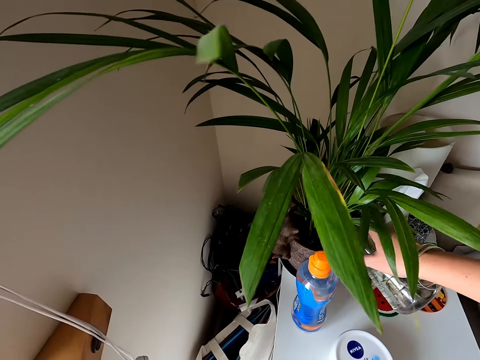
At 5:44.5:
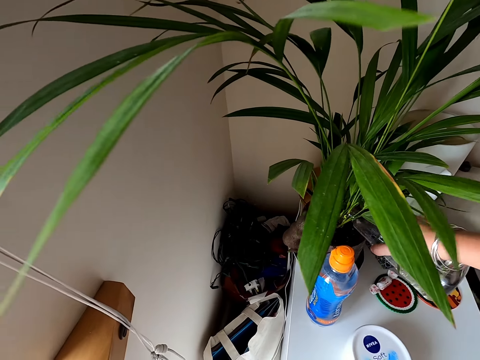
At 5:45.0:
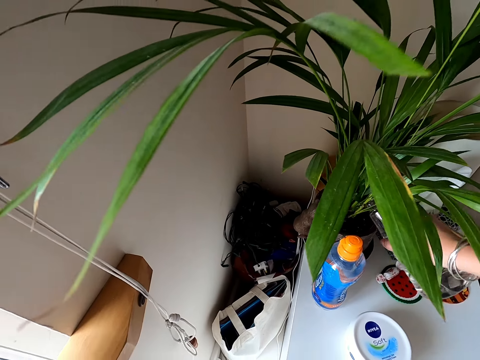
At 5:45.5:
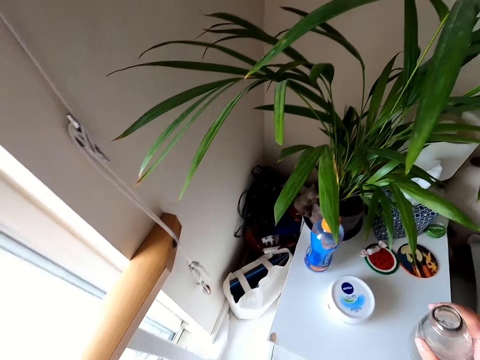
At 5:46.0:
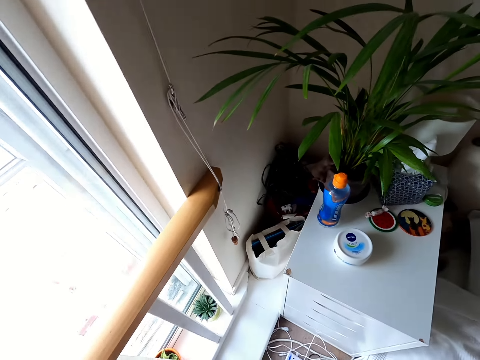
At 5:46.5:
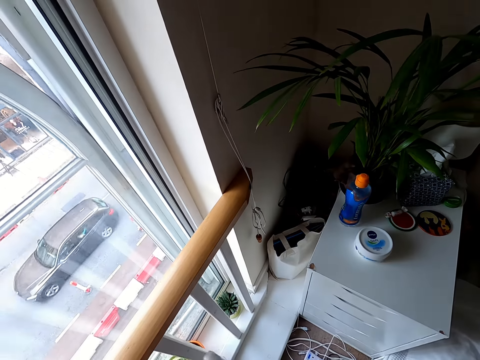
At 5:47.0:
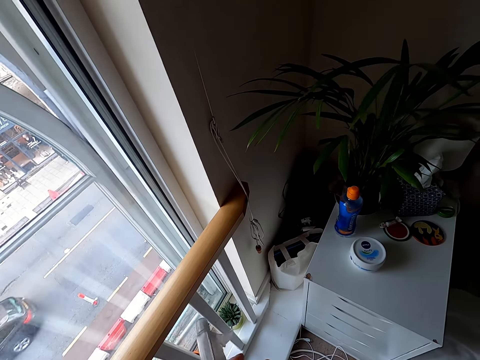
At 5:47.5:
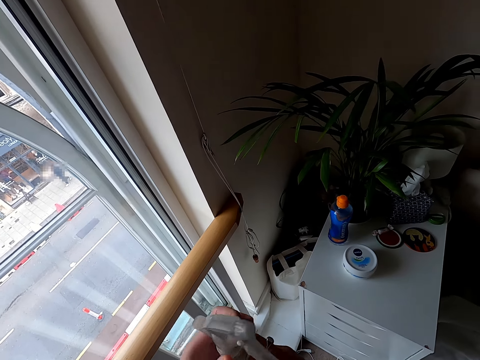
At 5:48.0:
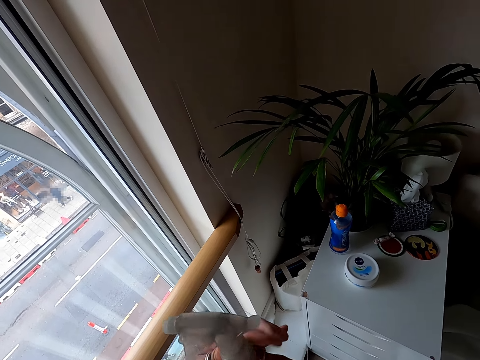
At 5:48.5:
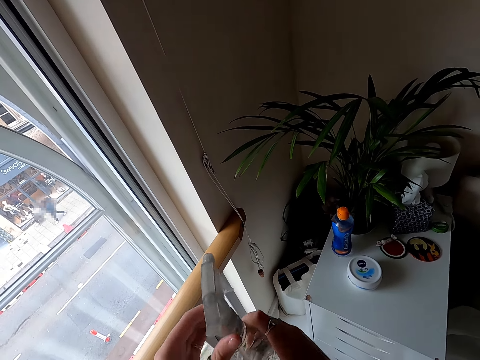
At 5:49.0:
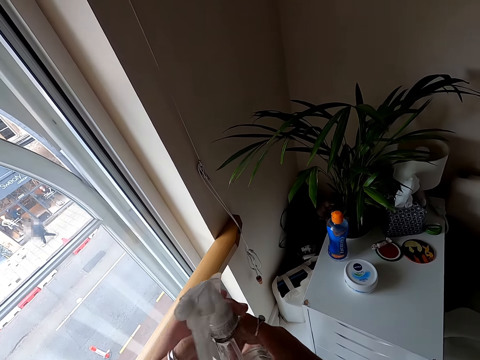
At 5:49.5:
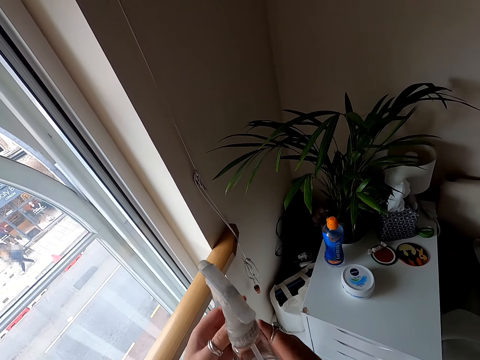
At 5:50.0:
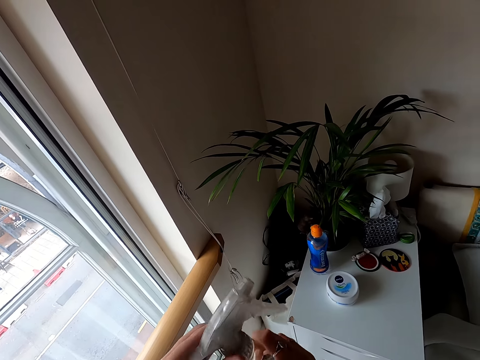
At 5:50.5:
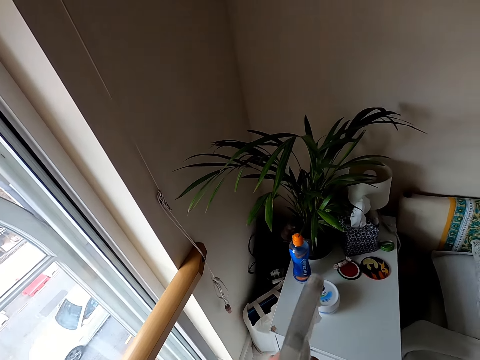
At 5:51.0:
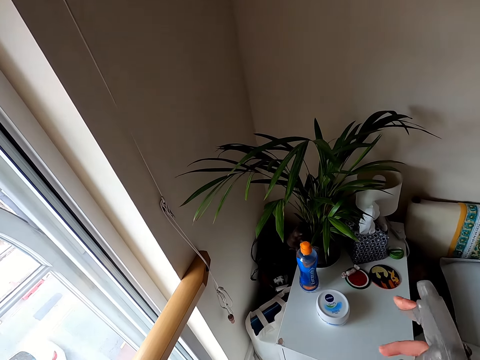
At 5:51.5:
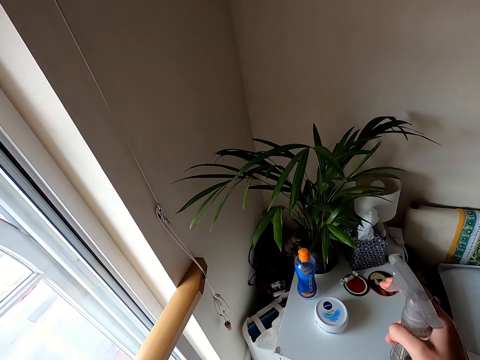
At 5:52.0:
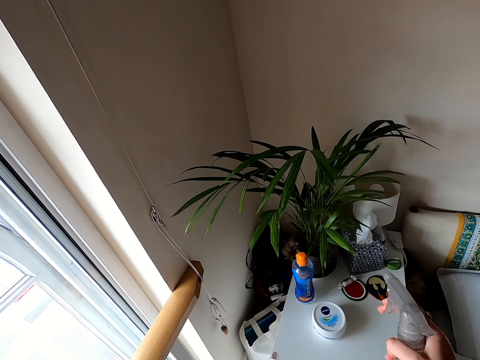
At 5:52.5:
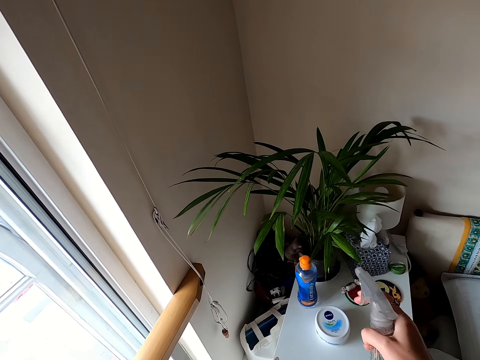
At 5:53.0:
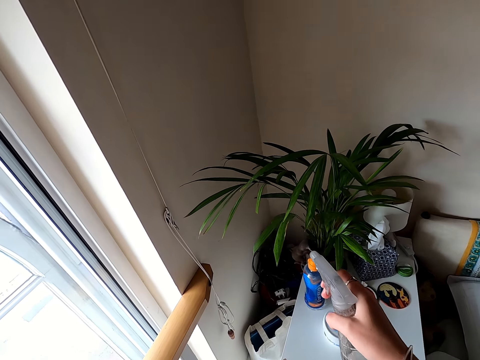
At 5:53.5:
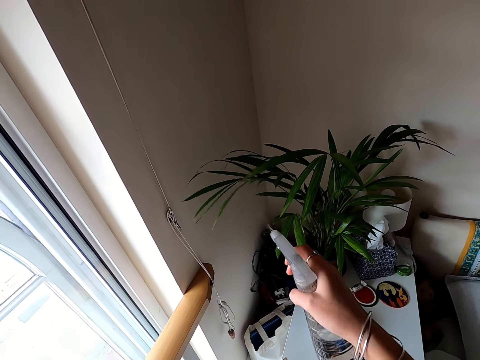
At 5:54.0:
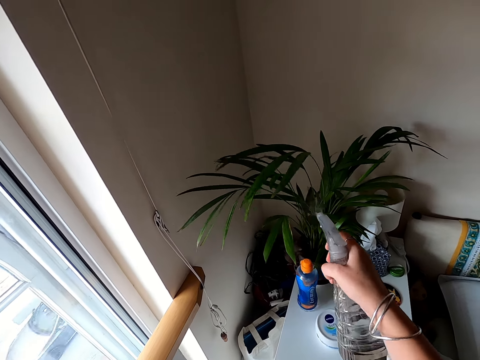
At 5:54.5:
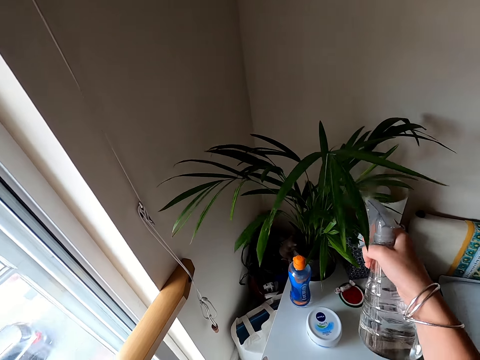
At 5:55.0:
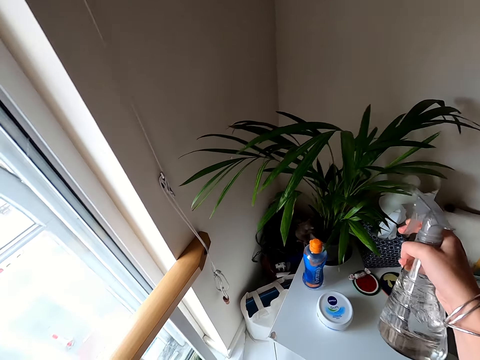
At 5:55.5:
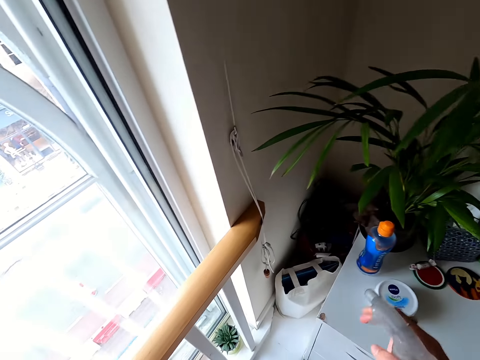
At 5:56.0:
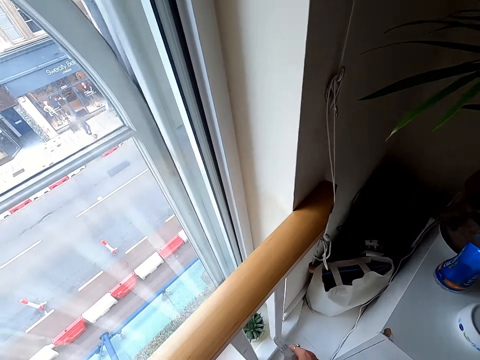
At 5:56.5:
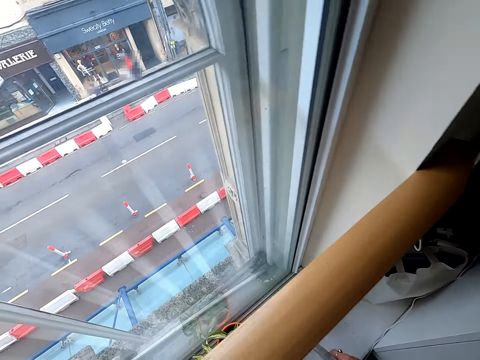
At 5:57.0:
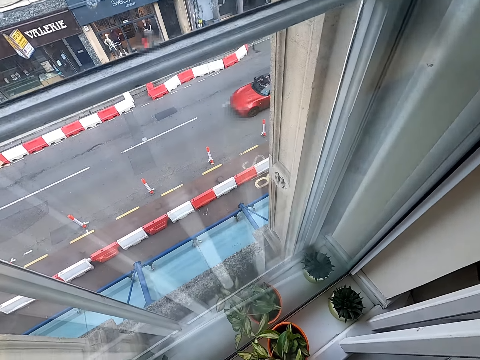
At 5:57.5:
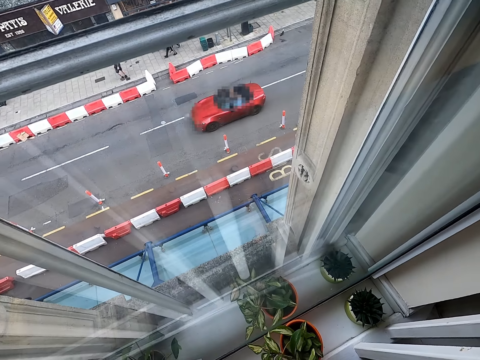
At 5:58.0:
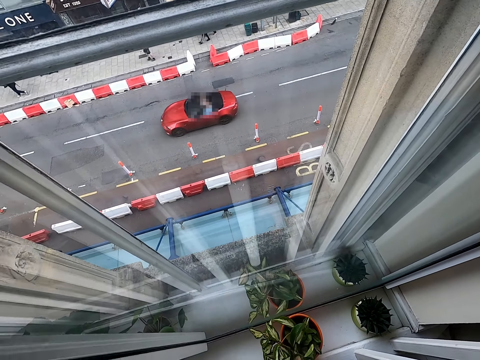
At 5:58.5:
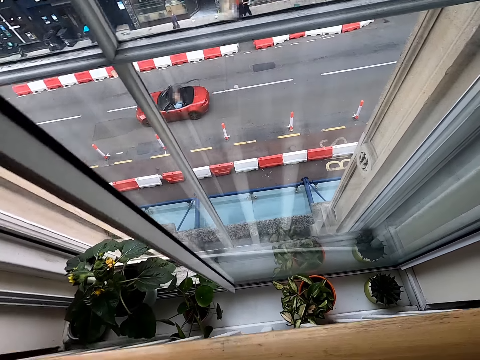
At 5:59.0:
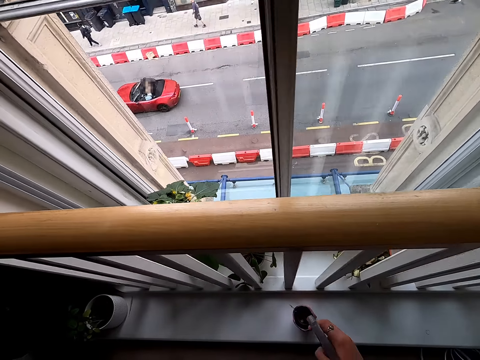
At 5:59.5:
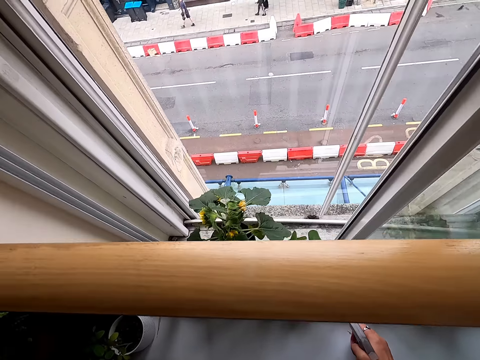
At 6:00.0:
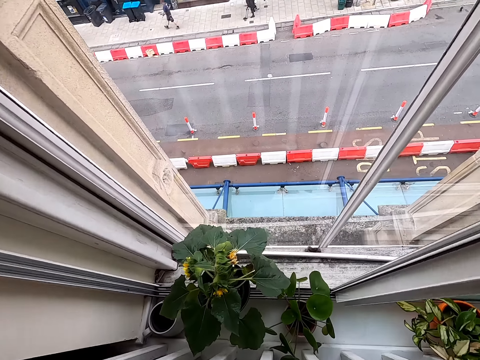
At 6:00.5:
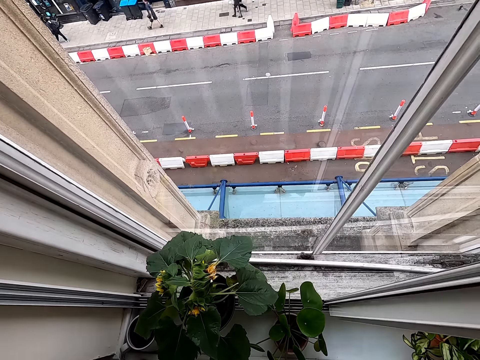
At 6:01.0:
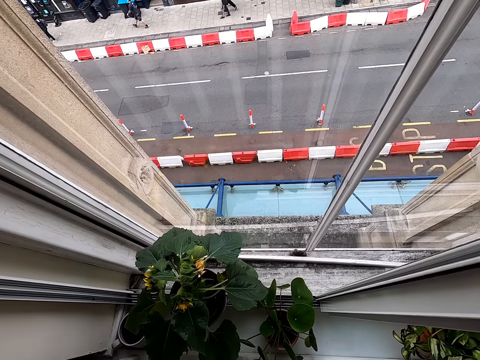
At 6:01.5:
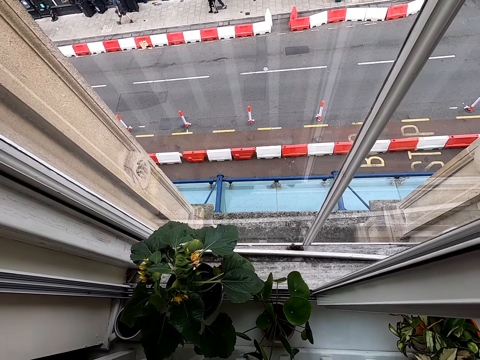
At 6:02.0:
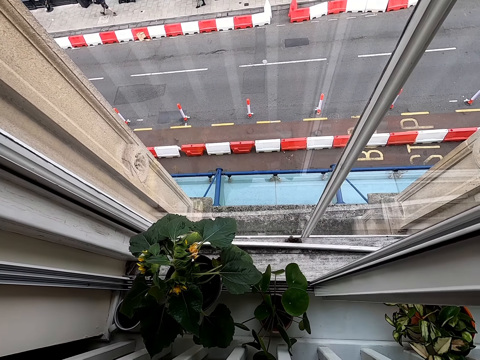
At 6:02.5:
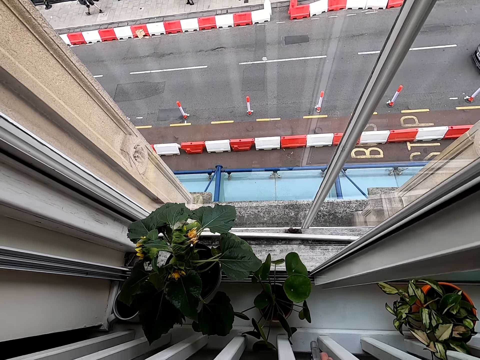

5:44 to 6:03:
The camera wearer lifts the bottle and waters the plant. They lift the bottle. They close the bottle with the self-priming spray mechanism. They lift the bottle. They spray the house flower with the sprayer. They look around. They spray the plant. They make a step. They spray the plant.

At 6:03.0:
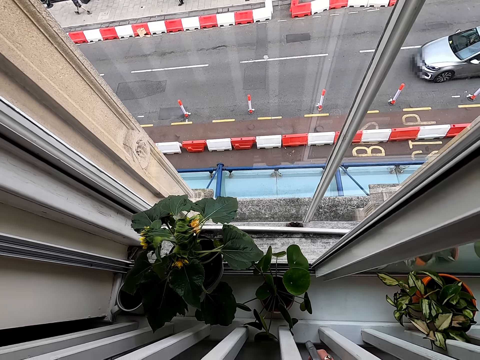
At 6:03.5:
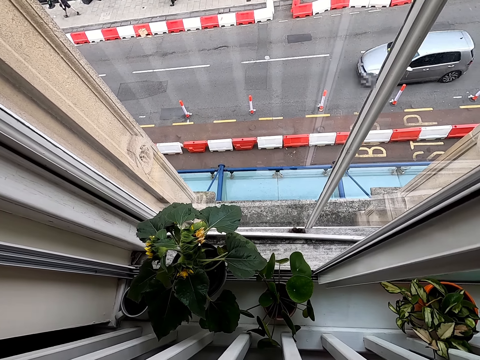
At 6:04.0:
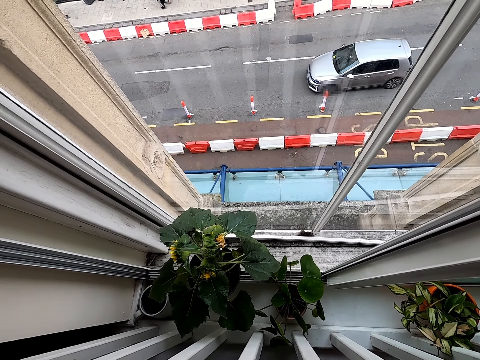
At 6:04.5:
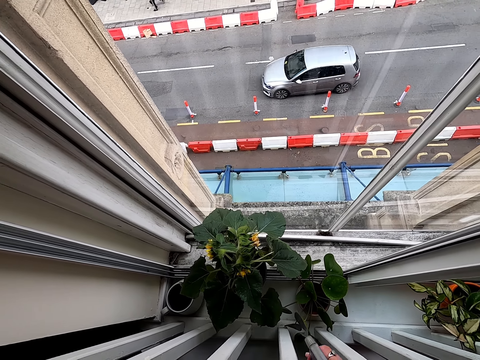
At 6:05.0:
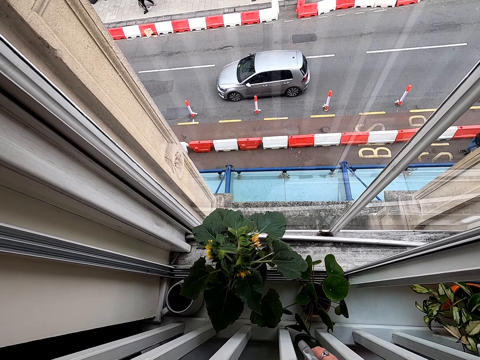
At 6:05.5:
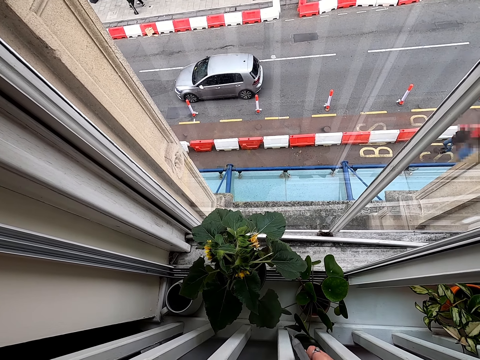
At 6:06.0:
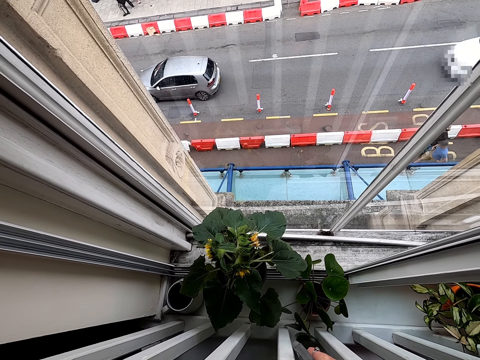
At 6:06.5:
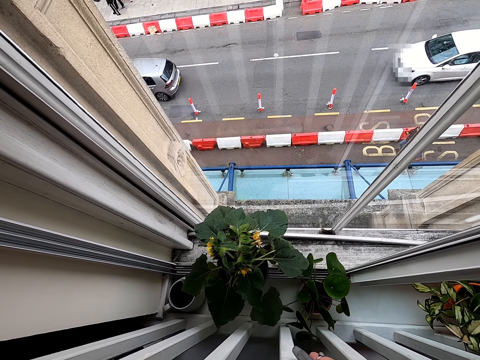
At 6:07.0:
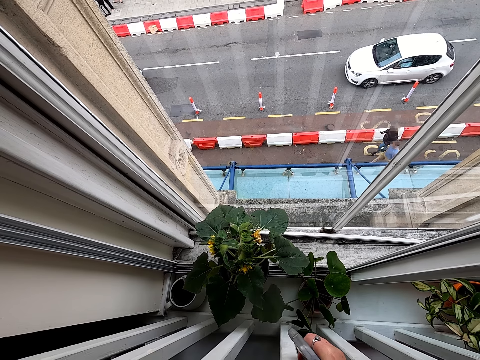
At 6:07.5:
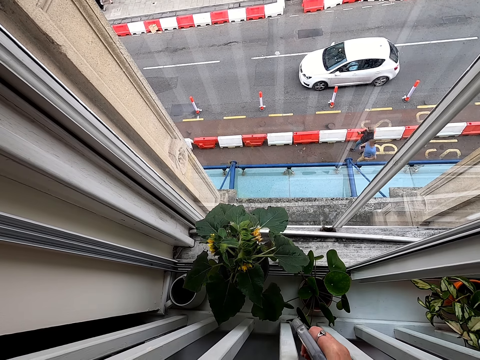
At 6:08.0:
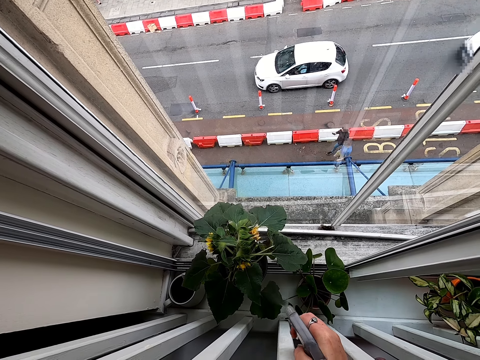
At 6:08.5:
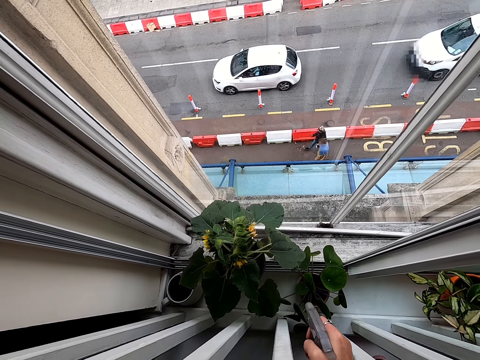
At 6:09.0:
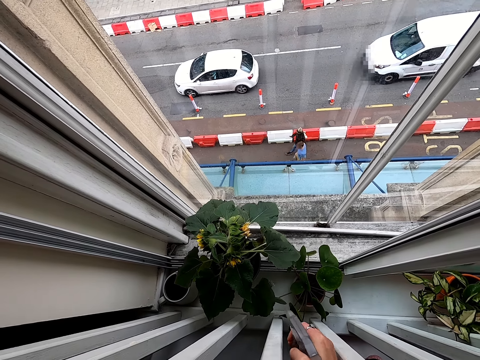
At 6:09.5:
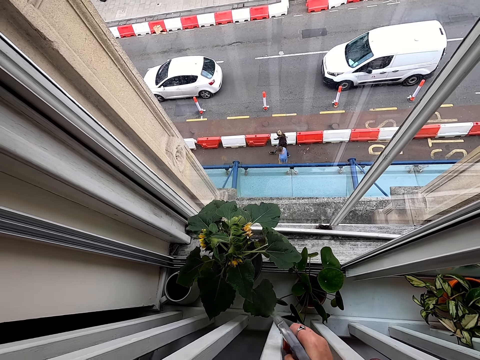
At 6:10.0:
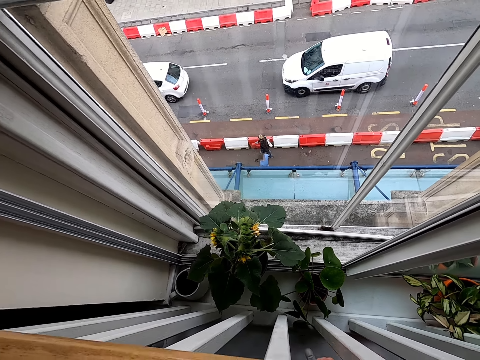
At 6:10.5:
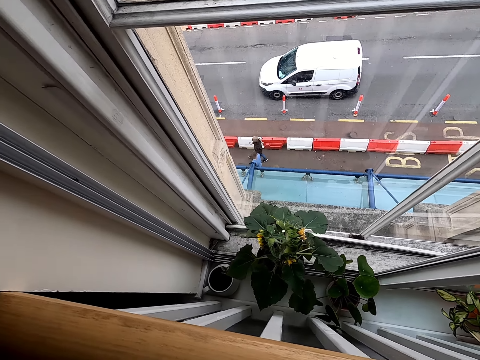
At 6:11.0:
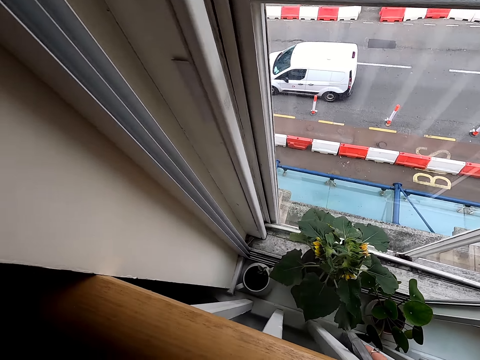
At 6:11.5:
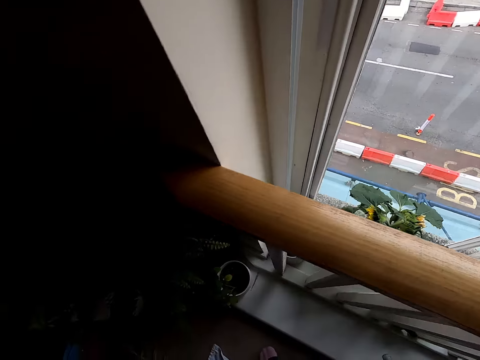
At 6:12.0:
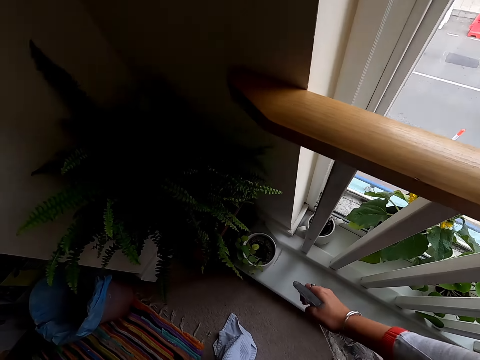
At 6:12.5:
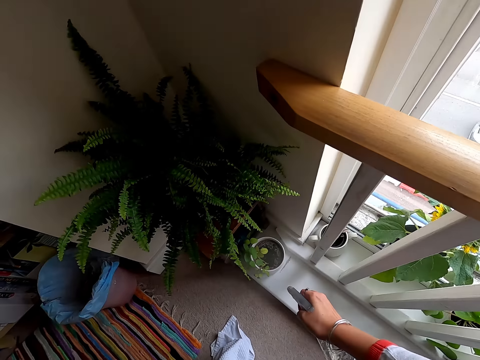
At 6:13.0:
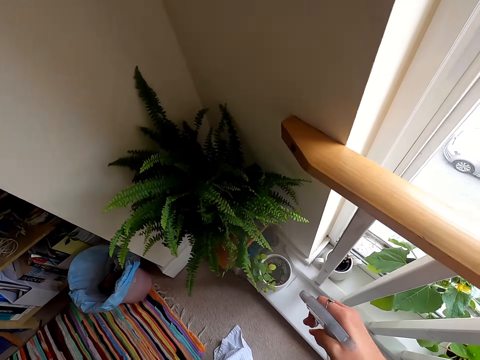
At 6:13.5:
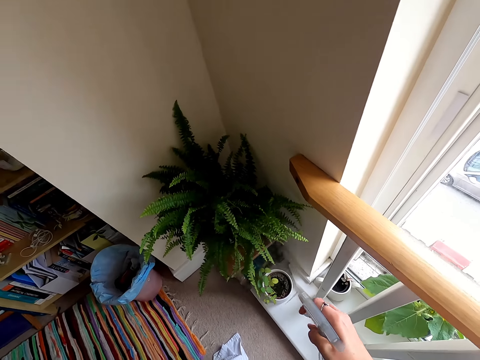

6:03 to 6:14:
The camera wearer makes a step. They spray the plant.
